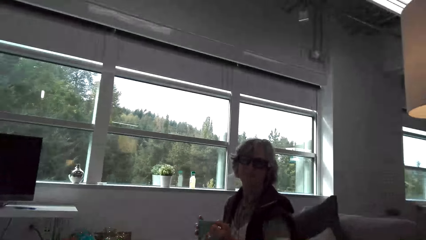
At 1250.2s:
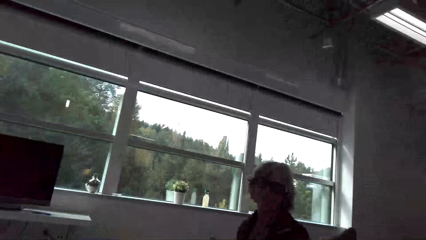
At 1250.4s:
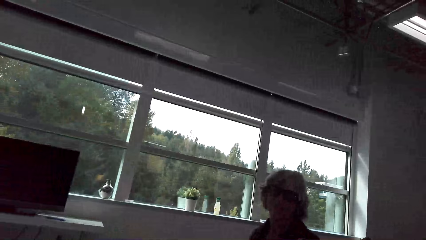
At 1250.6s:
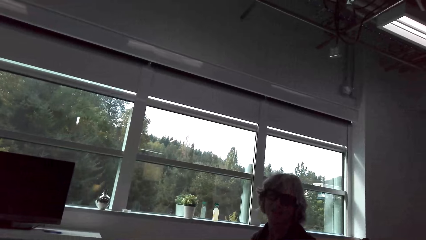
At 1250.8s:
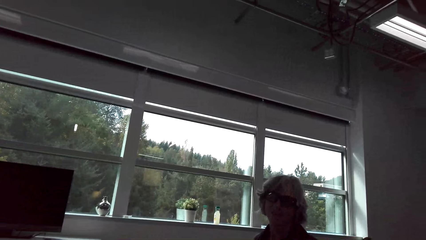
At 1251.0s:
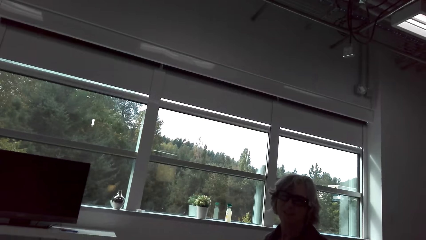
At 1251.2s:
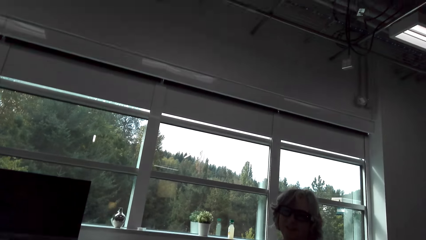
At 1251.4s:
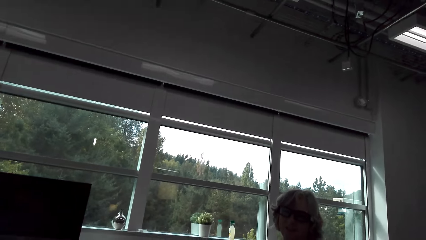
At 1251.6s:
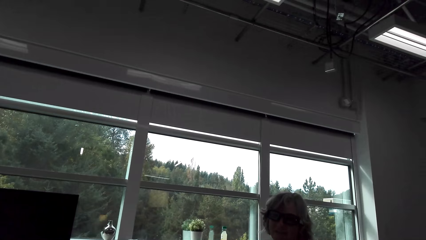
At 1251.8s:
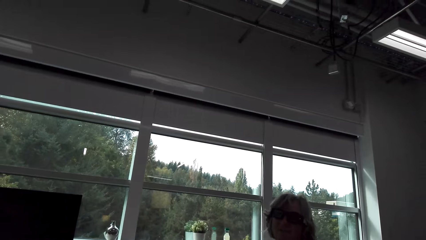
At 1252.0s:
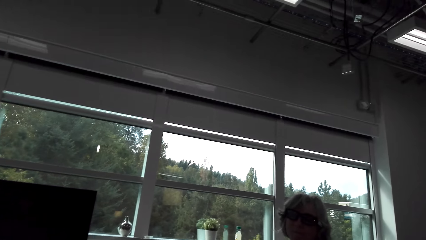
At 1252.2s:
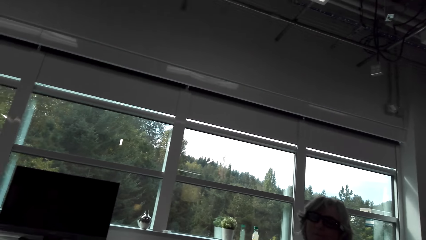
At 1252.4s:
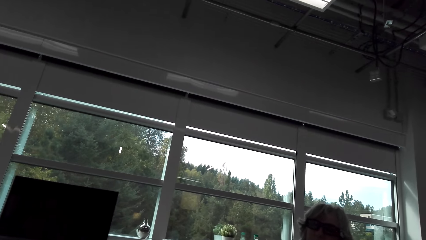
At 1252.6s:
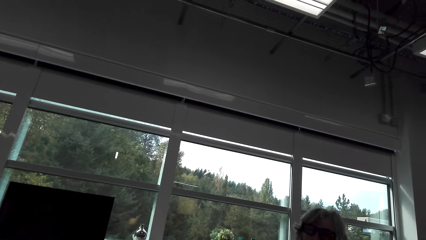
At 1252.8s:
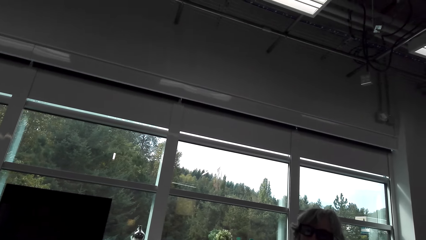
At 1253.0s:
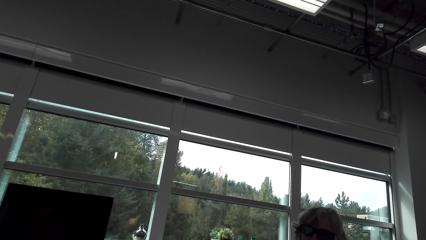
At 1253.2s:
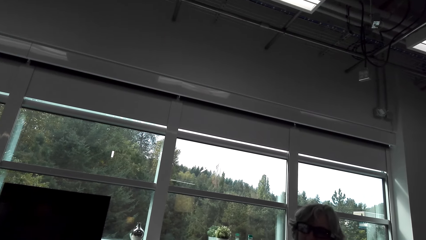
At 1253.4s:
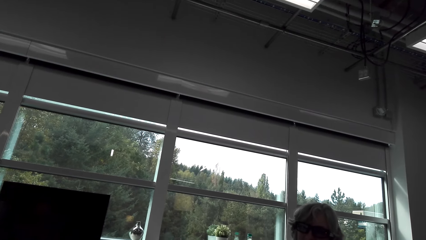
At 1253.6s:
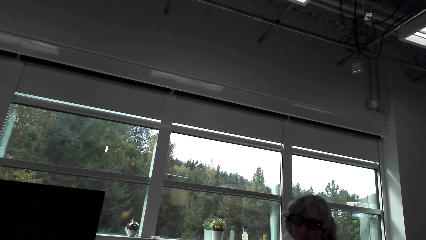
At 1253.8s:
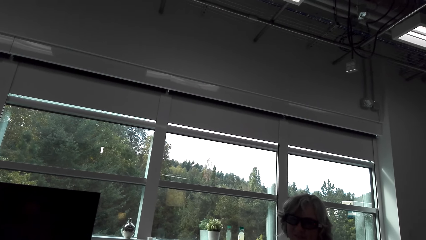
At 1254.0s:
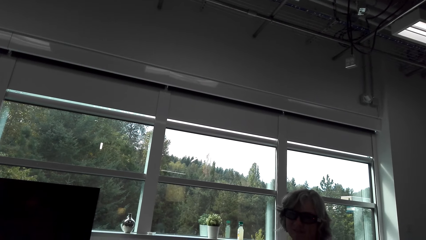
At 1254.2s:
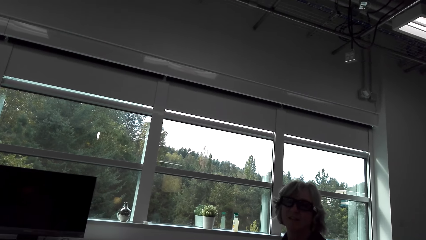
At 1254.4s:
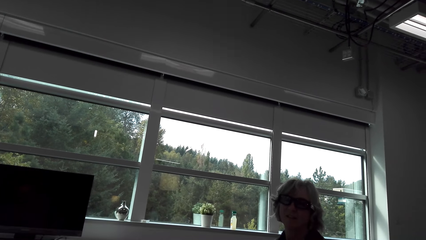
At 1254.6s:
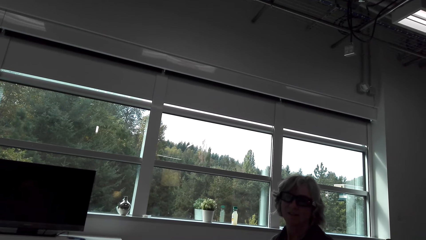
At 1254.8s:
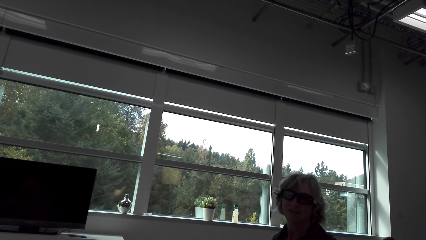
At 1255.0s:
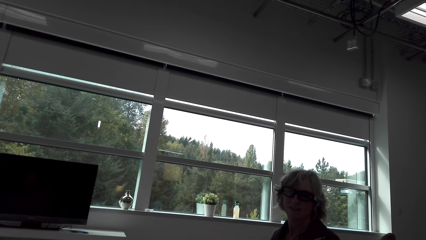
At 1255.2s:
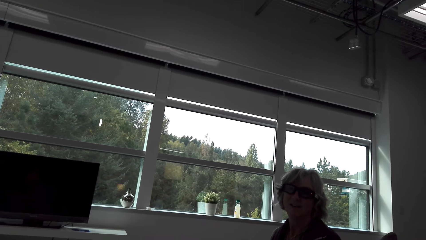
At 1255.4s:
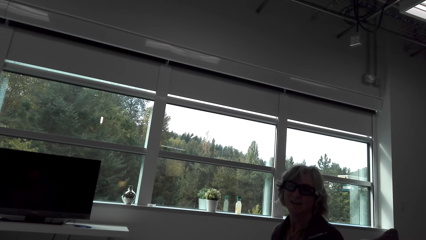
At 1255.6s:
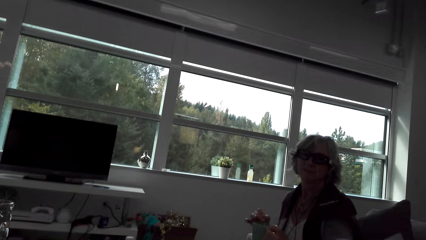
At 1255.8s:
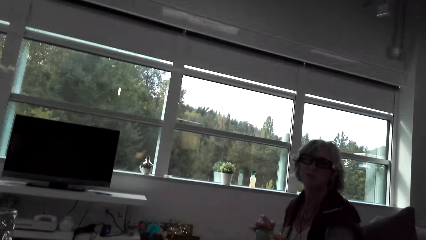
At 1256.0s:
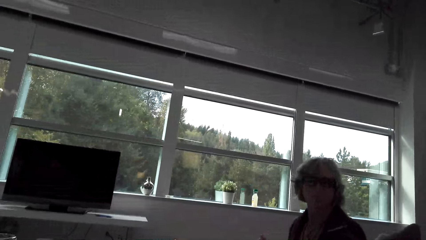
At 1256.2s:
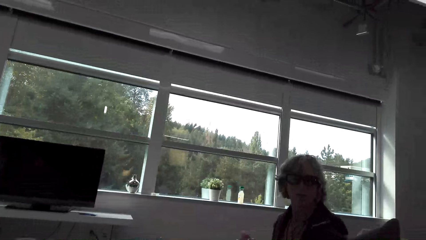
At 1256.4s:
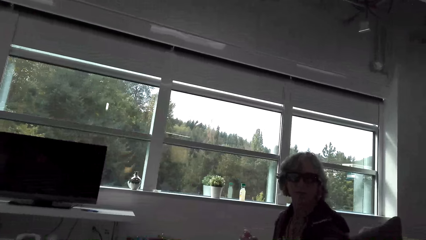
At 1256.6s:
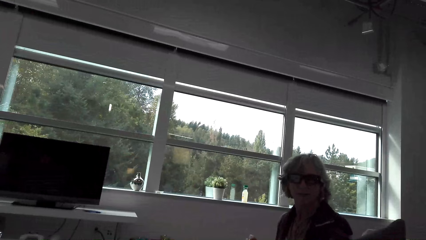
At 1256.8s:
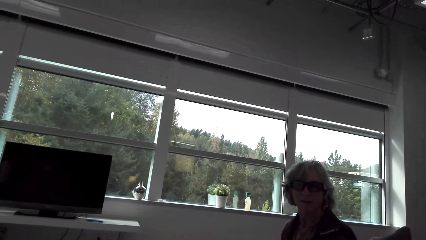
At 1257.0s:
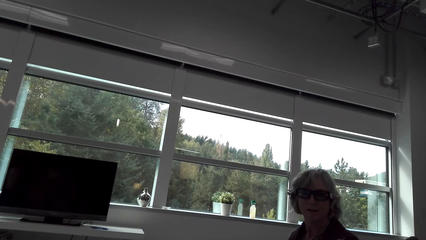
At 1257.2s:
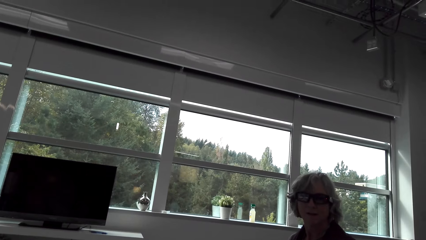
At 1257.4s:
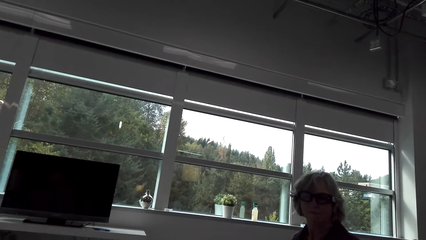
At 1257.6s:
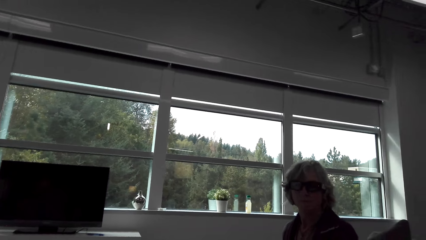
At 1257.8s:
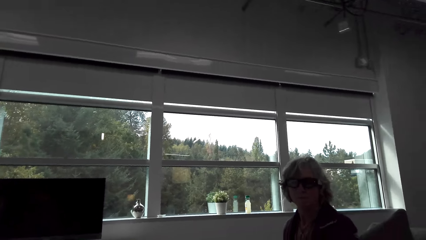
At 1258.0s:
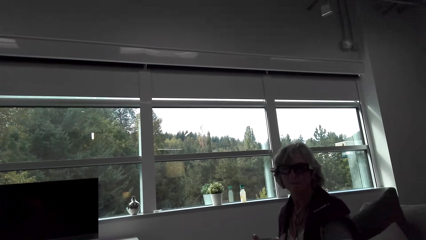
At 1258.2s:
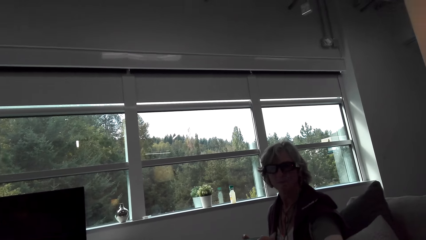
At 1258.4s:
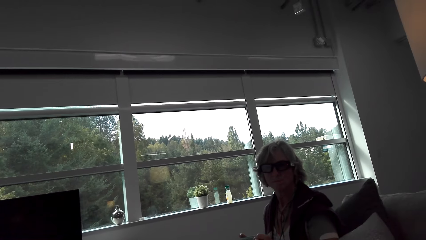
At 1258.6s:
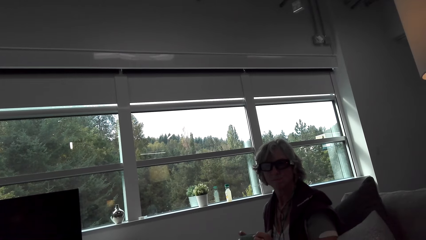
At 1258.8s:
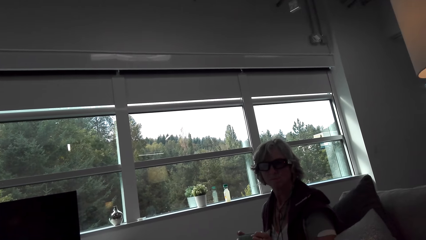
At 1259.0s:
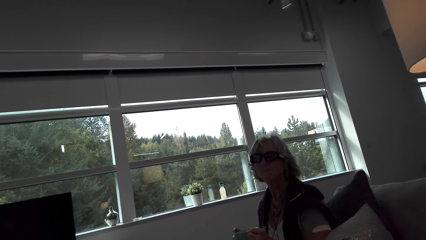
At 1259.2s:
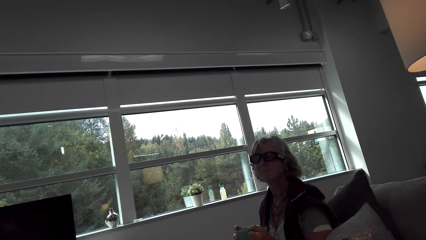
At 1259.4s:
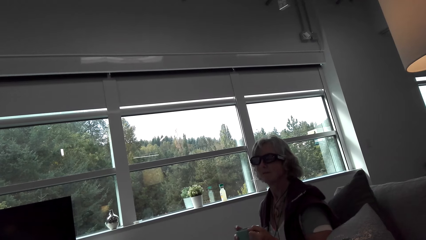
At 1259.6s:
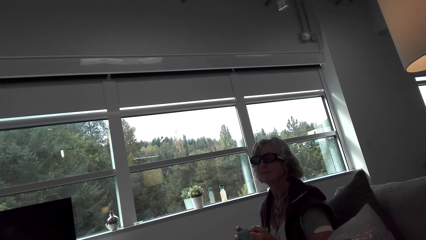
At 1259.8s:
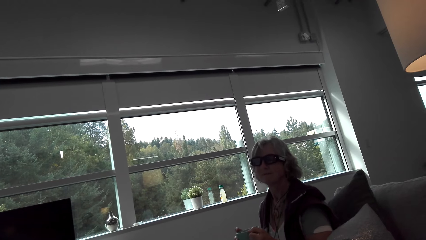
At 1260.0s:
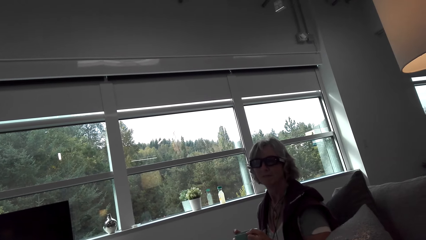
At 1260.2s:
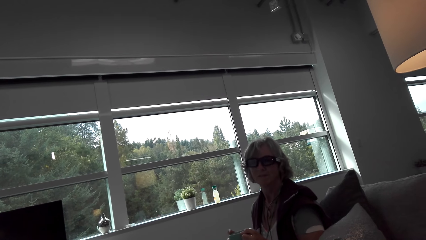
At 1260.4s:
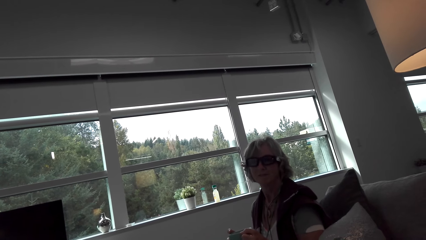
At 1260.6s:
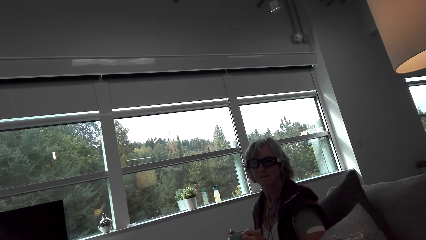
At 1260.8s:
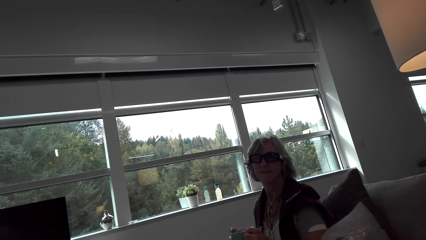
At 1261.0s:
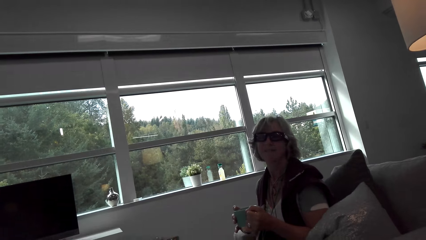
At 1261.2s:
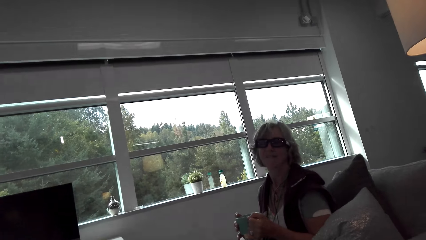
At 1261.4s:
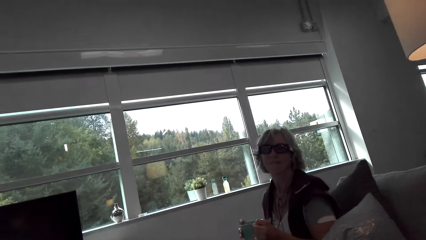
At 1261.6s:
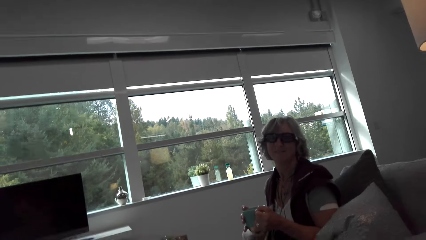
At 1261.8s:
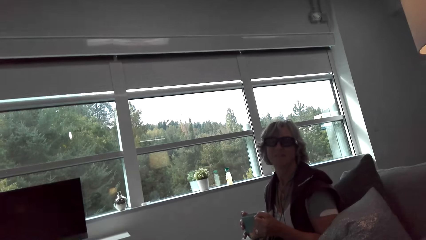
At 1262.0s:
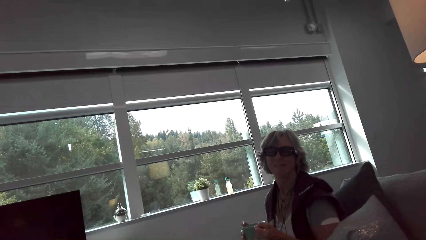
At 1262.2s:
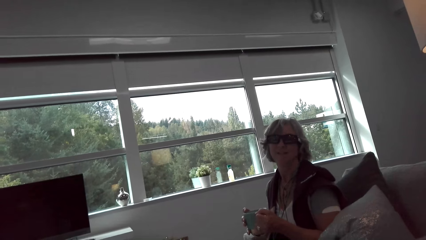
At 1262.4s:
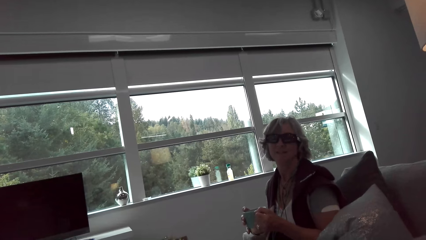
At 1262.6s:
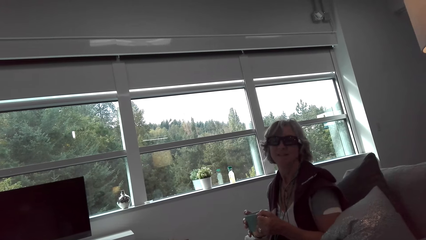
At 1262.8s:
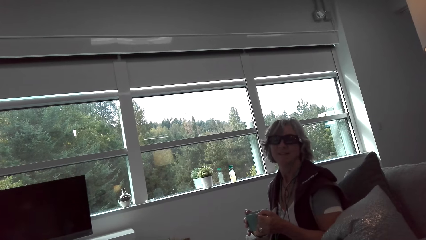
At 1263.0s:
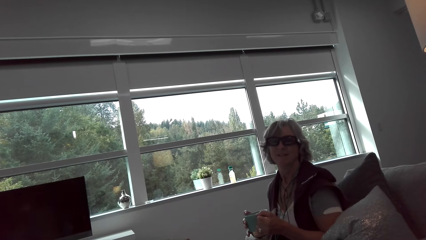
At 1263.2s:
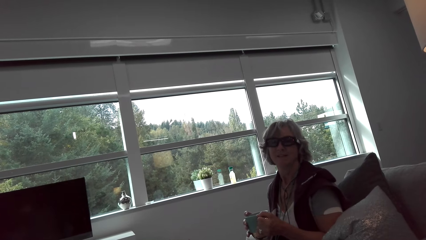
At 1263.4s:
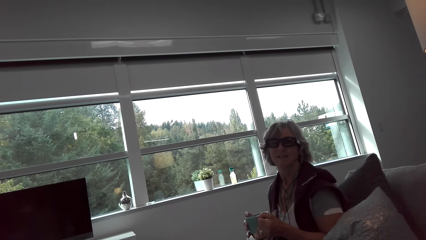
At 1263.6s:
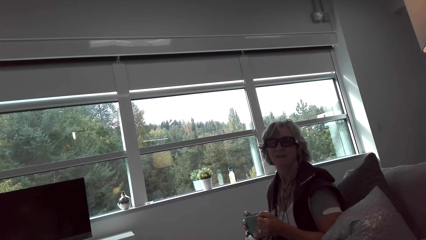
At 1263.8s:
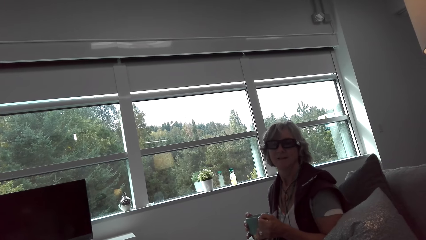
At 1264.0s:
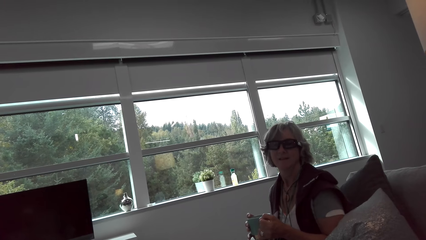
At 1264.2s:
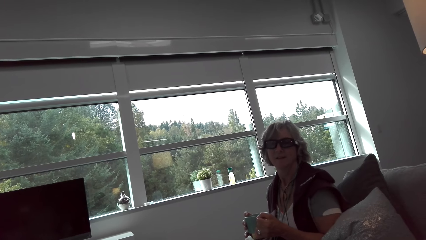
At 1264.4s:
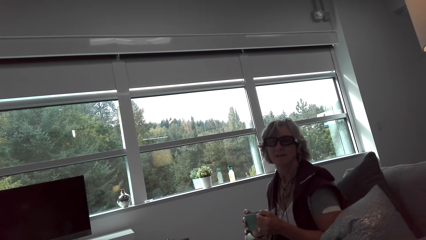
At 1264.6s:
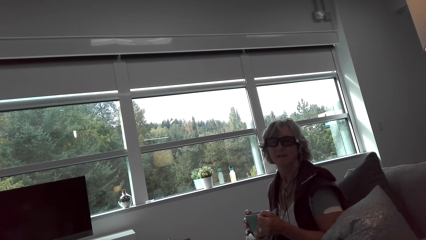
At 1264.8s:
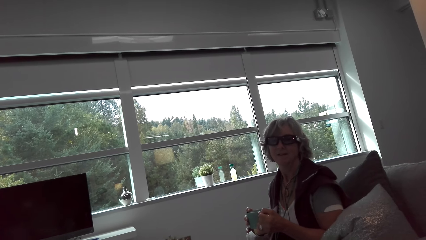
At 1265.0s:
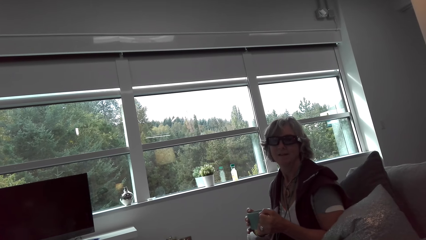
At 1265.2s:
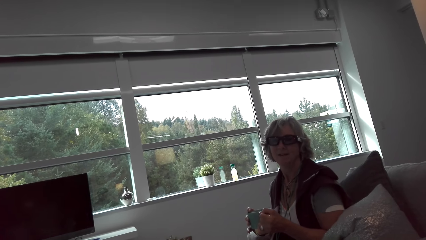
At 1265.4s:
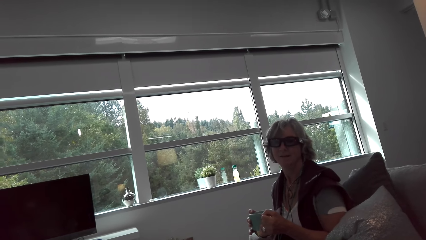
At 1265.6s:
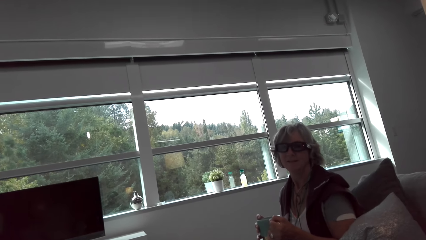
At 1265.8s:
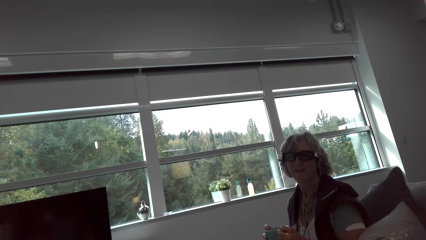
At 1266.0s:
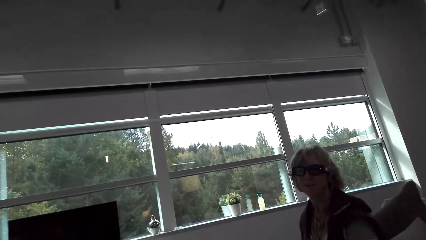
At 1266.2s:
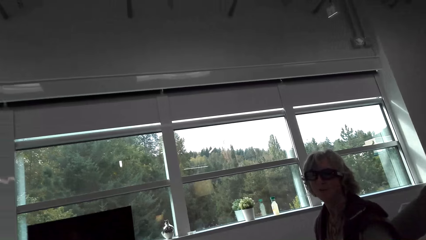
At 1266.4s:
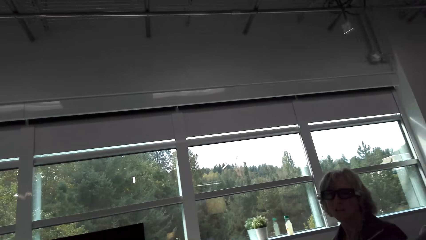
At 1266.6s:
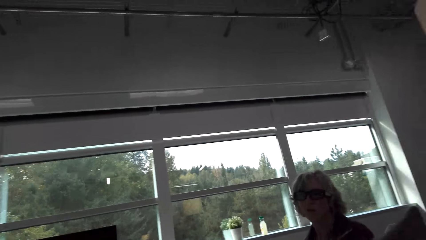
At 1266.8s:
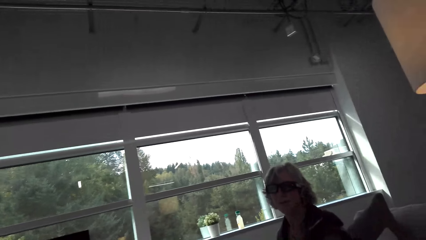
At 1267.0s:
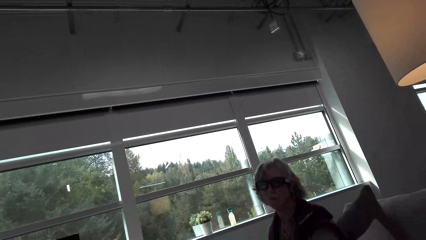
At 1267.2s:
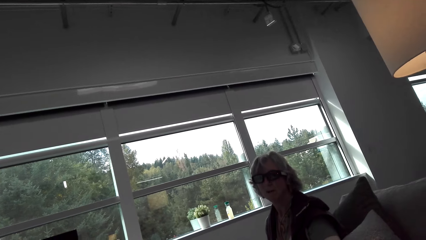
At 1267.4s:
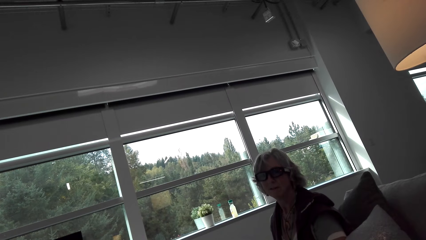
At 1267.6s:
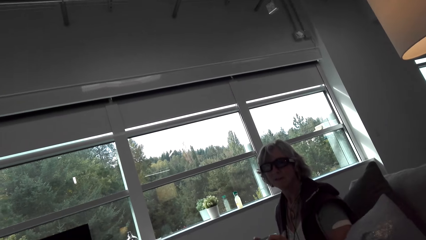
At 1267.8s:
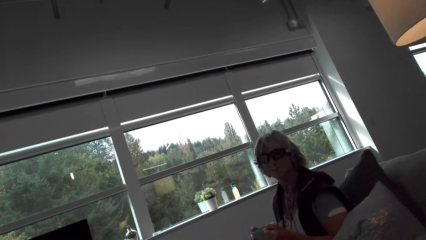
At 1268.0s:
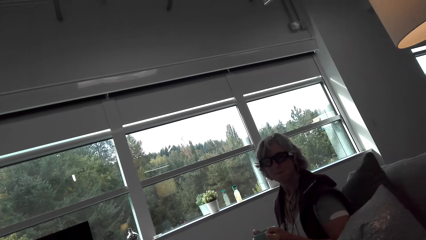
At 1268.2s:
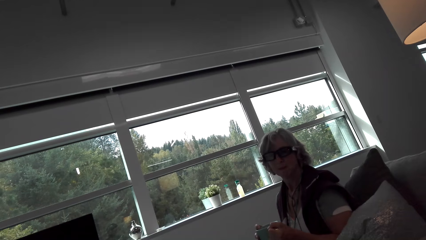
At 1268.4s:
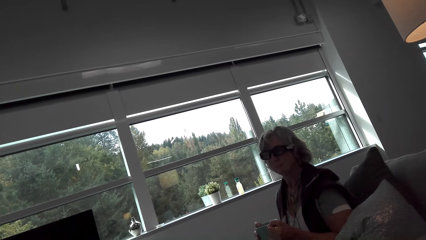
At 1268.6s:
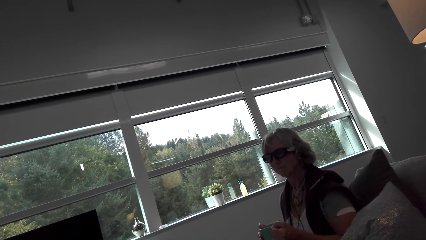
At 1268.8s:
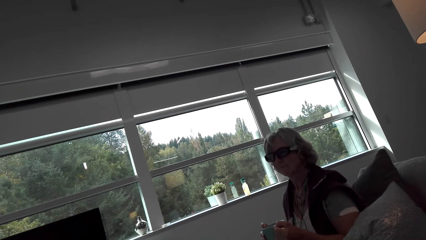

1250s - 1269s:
The camera wearer talks with a lady and looks around. They look at the lady. They look around and talk with the lady. The lady holds a cup. The camera wearer looks around and talks with the lady.
